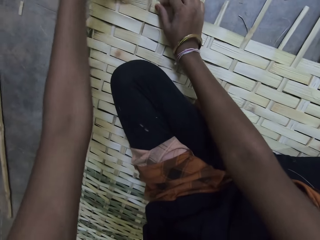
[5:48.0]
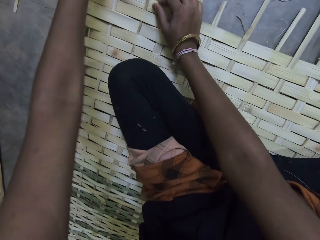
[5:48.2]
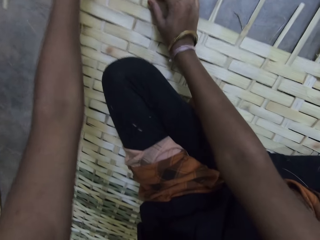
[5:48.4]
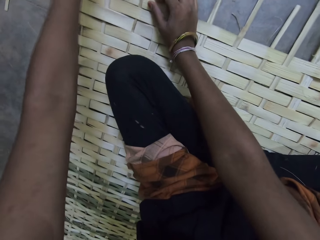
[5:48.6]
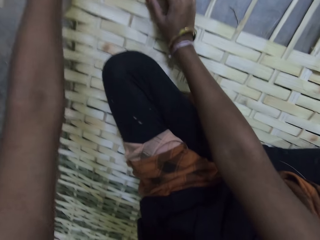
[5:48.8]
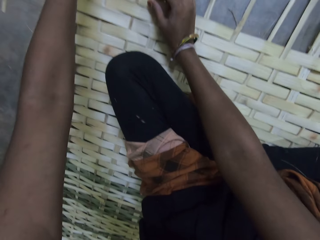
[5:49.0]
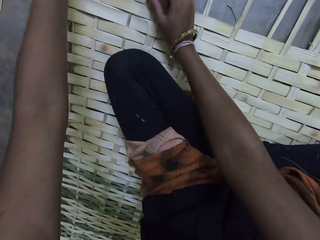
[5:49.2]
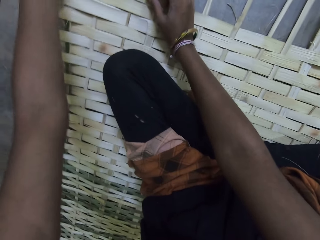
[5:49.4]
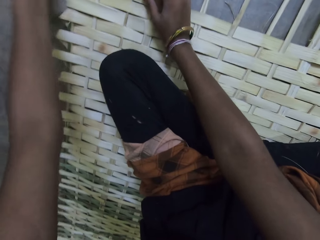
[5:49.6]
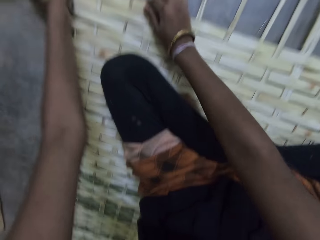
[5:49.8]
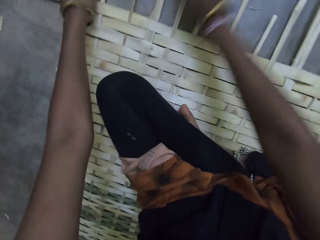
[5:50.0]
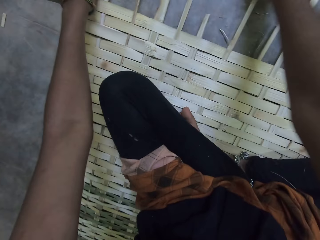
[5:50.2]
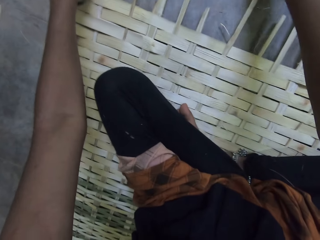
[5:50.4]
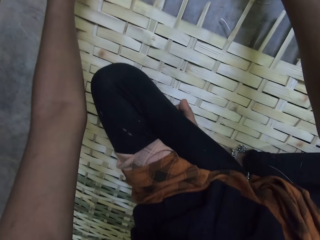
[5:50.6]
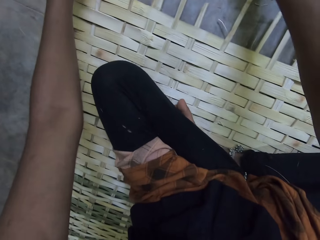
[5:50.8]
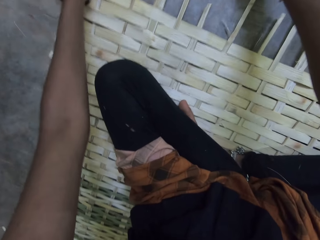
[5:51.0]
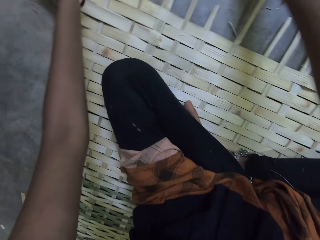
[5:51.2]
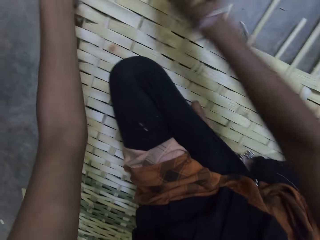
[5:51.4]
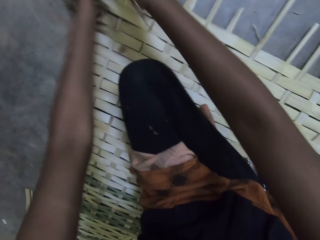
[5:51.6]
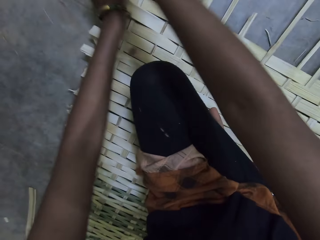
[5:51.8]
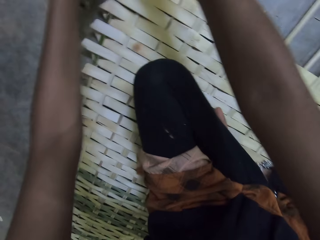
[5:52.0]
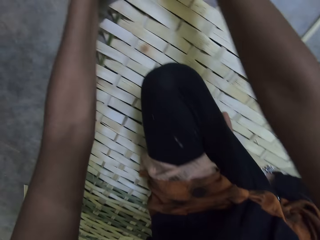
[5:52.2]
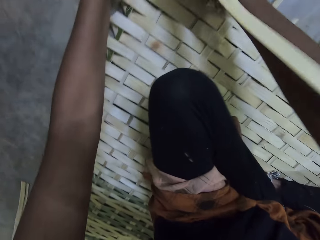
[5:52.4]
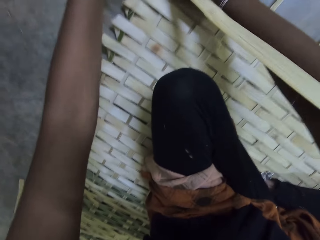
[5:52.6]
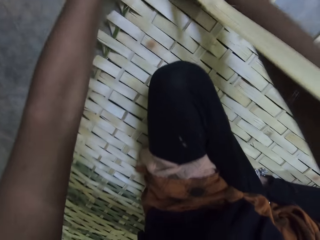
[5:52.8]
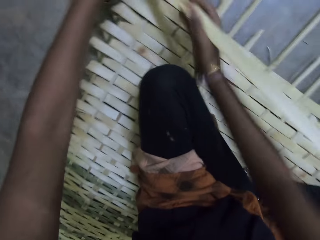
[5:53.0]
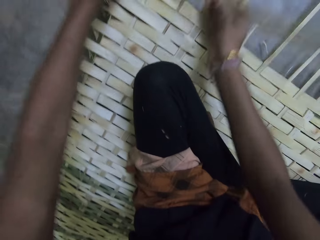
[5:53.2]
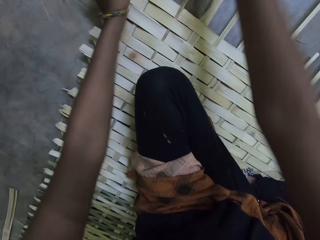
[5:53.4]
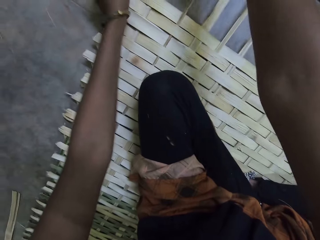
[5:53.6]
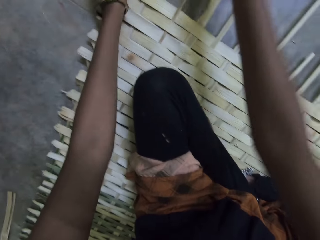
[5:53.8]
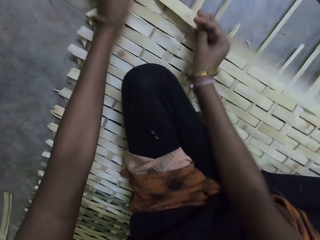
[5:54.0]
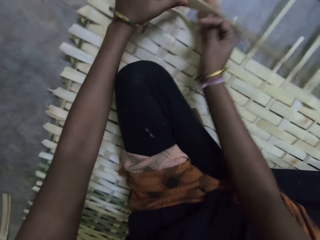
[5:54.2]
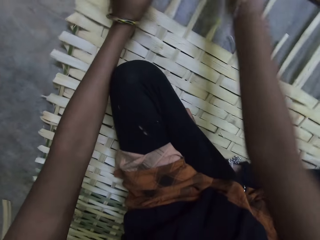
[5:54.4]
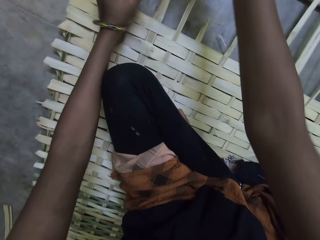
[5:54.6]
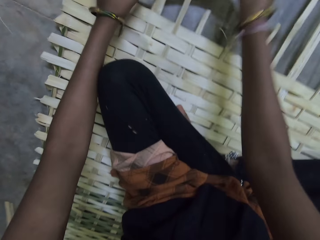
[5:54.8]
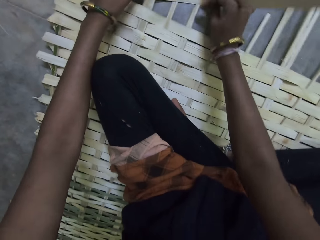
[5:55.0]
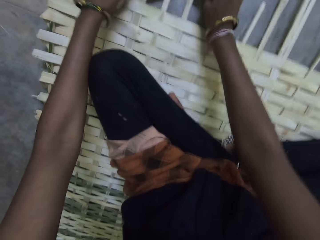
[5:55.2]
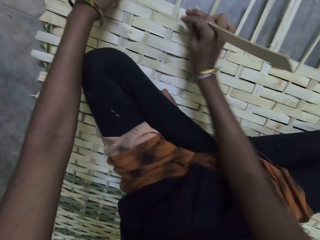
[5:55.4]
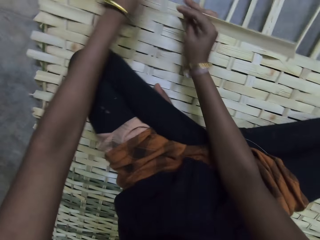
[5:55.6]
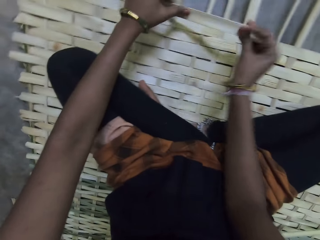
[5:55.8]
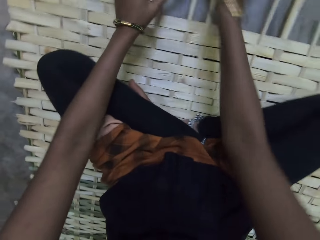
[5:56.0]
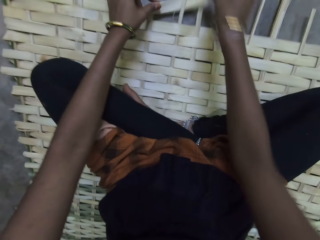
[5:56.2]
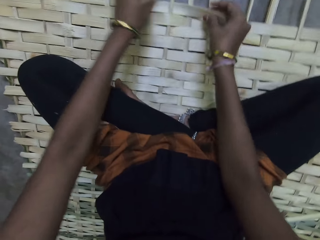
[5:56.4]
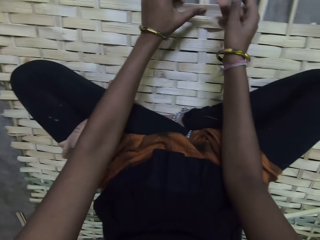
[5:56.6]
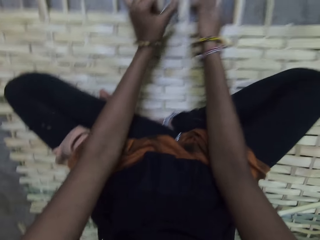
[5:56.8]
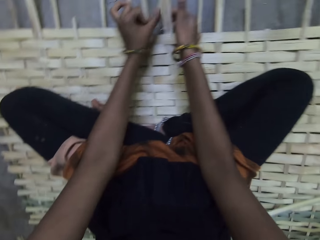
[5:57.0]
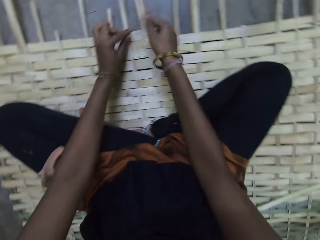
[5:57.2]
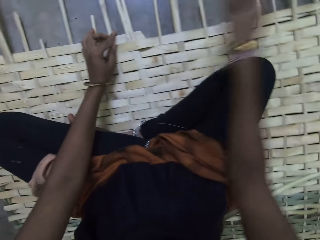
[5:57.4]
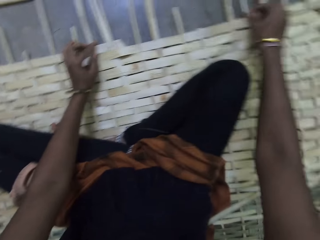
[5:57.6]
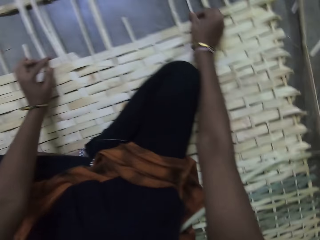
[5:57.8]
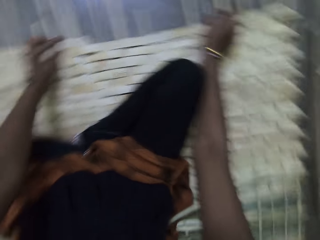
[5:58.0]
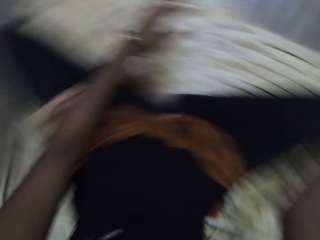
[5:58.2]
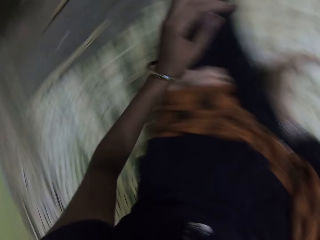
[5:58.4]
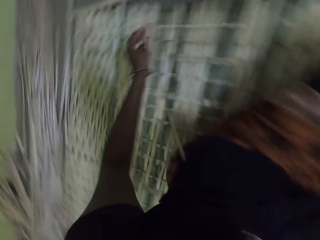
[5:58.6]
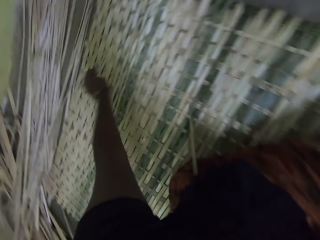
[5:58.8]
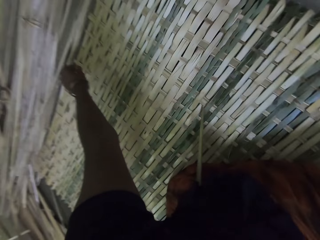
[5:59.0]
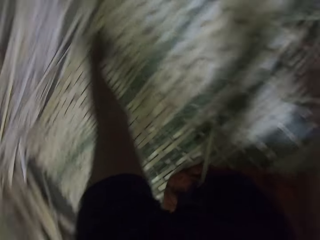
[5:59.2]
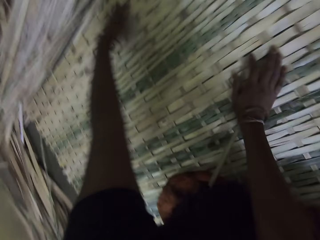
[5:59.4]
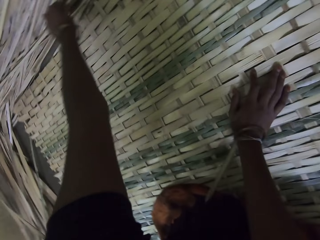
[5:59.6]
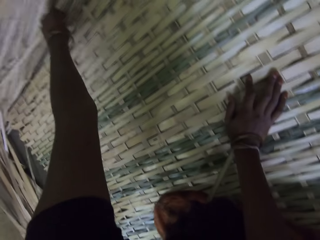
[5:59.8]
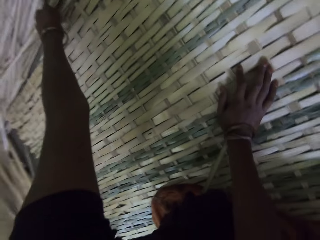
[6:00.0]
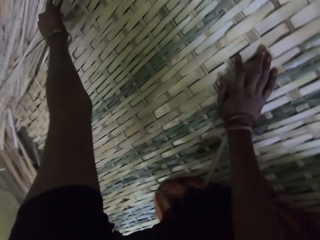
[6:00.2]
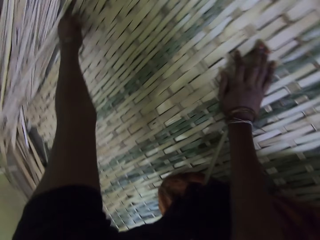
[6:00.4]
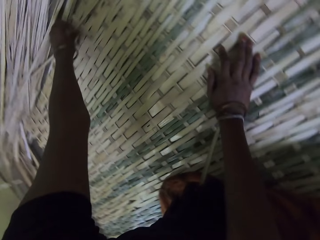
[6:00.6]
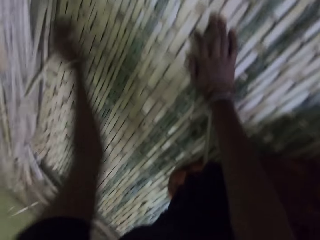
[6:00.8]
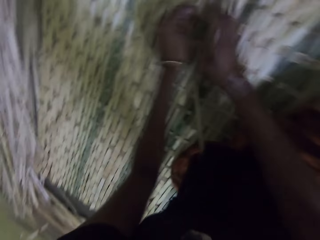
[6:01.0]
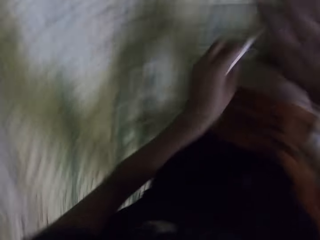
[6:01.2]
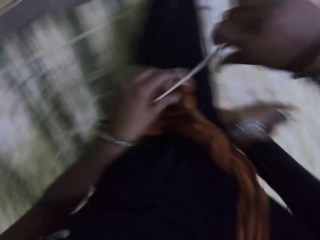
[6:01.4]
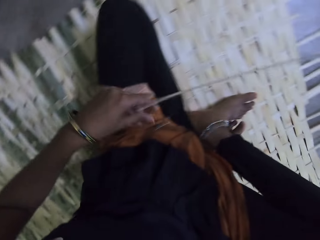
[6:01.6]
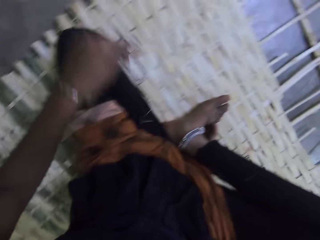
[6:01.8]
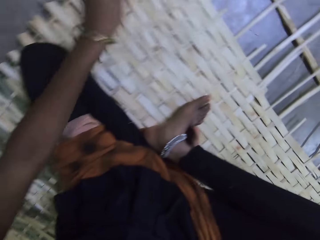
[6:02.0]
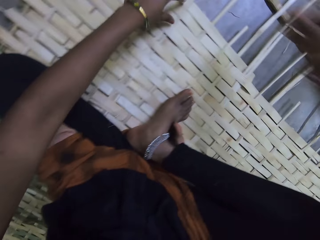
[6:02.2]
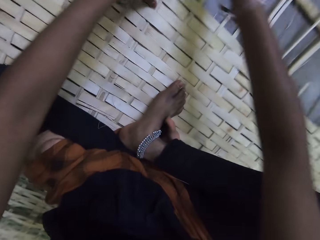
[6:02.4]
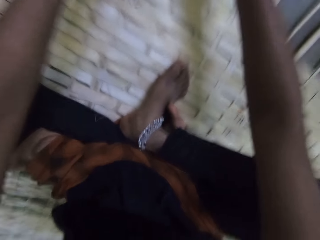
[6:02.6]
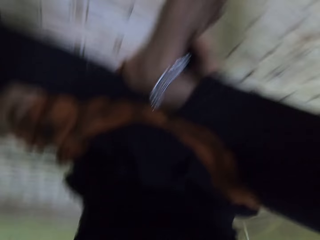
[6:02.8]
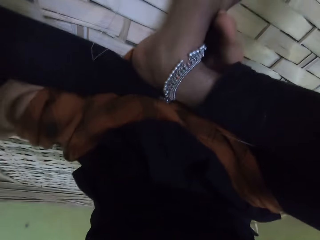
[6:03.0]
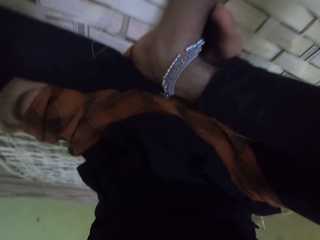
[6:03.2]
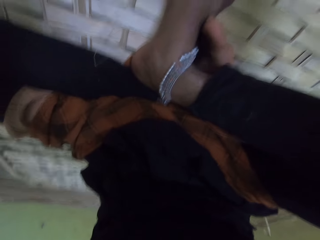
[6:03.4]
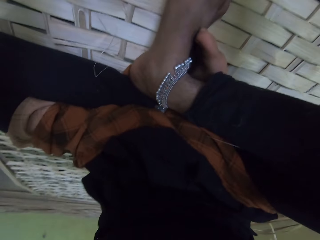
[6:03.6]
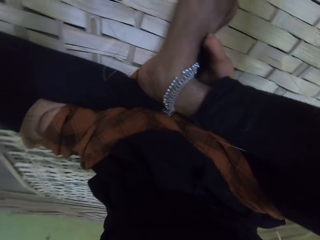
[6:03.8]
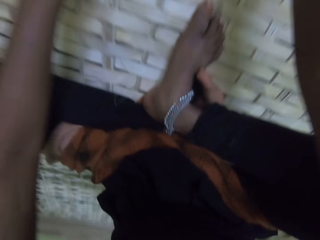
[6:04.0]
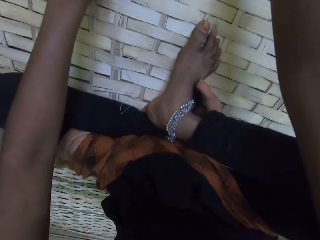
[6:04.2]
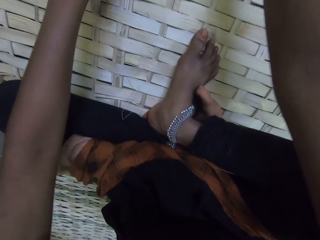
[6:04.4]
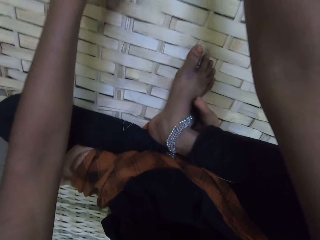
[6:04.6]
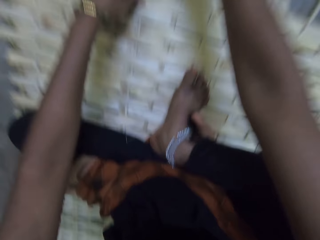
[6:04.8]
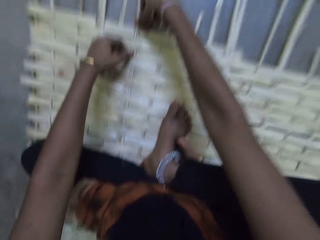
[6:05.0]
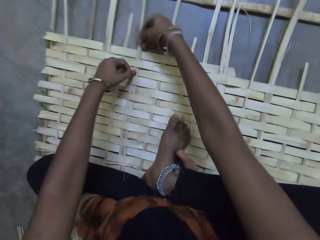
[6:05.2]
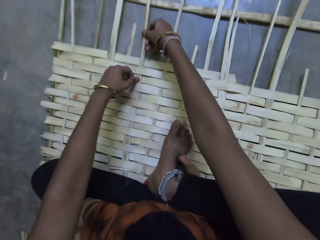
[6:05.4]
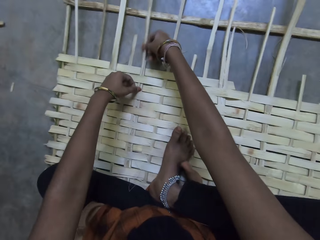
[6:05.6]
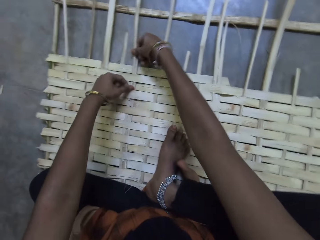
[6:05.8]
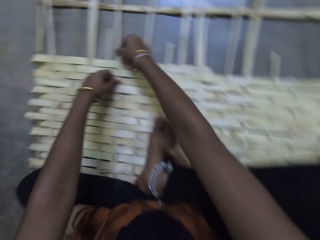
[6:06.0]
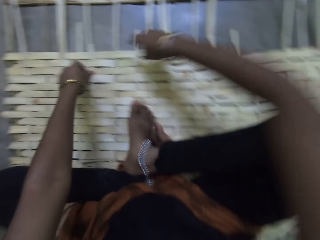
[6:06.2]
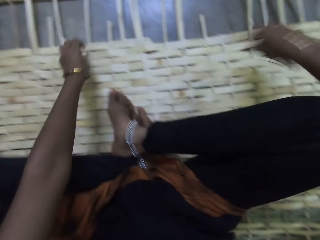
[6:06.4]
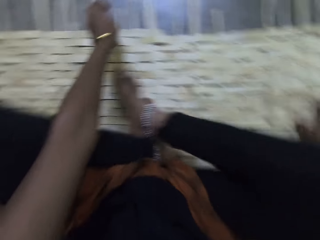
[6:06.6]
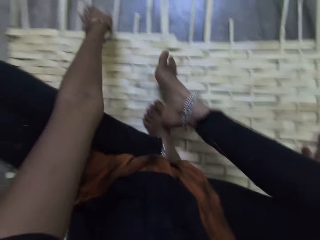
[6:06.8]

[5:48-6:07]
The camera wearer touches the mat. They move a hand towards the reeds. They pick a stick or reed on the floor. They rest a hand on the mat. They hold the reed with the other hand. They remove a hand from the reed. They hold the mat. They insert the stick in the weaved wooden splint. They adjust the reeds.

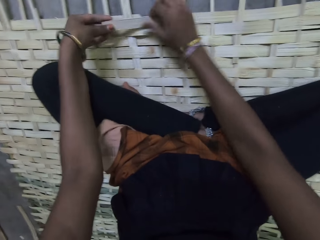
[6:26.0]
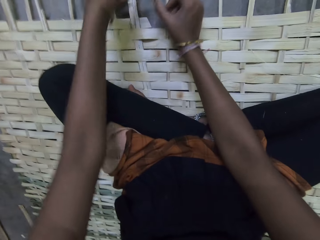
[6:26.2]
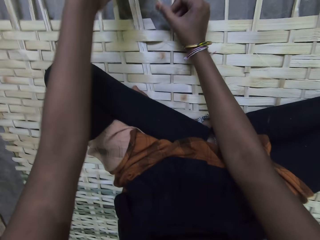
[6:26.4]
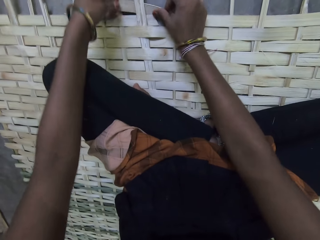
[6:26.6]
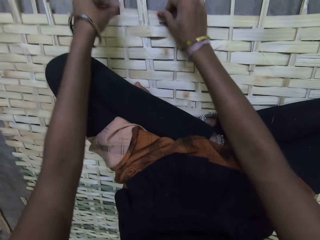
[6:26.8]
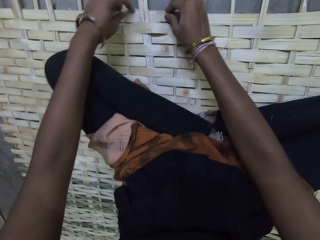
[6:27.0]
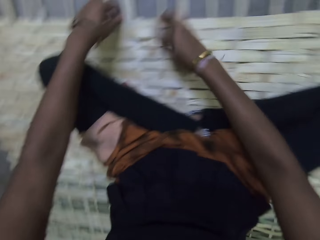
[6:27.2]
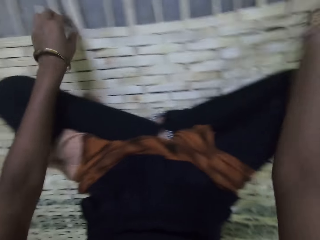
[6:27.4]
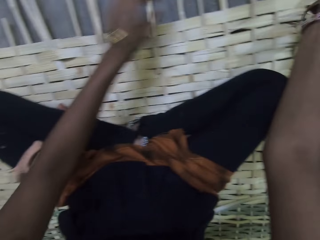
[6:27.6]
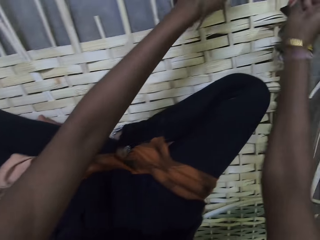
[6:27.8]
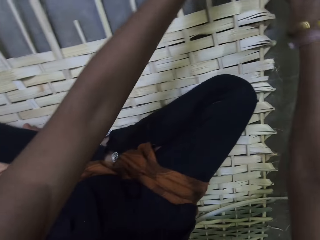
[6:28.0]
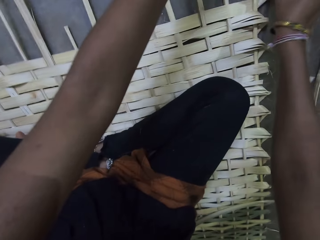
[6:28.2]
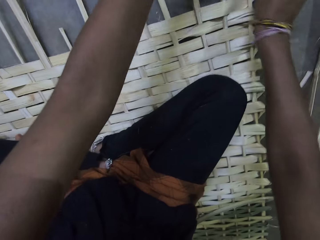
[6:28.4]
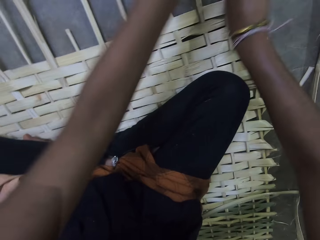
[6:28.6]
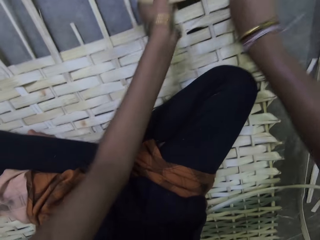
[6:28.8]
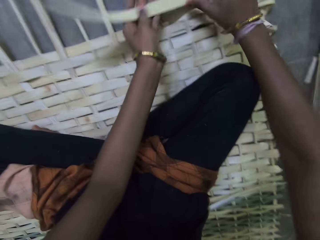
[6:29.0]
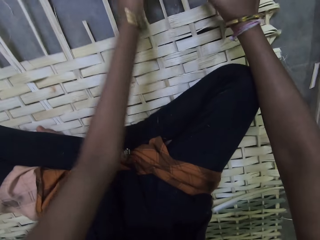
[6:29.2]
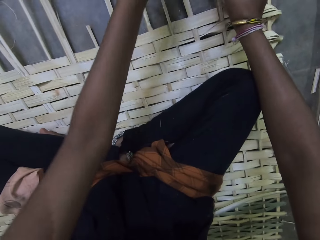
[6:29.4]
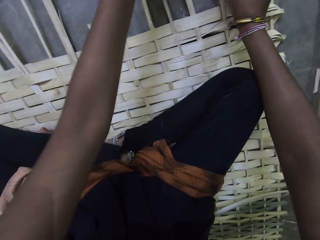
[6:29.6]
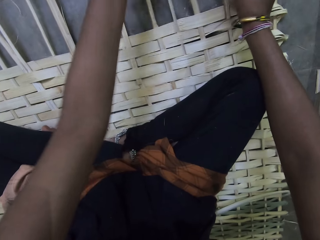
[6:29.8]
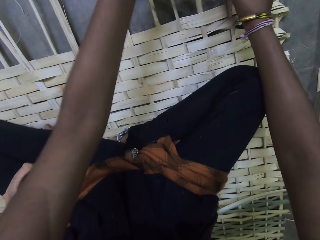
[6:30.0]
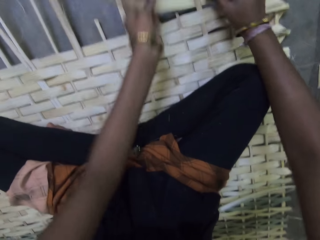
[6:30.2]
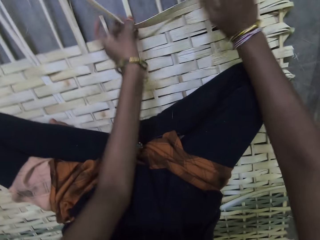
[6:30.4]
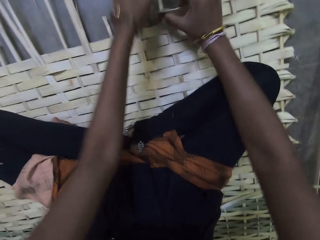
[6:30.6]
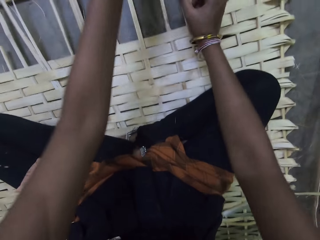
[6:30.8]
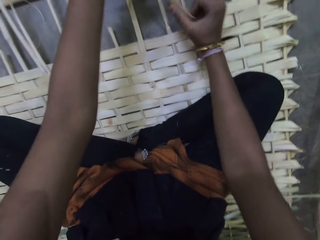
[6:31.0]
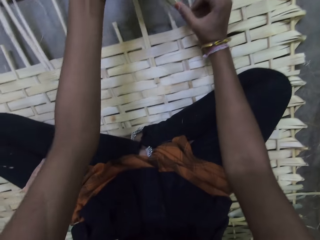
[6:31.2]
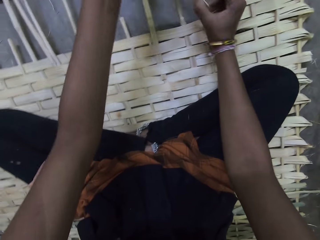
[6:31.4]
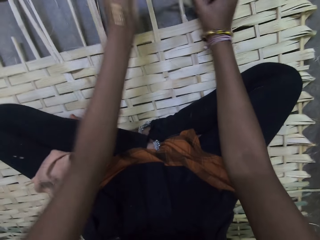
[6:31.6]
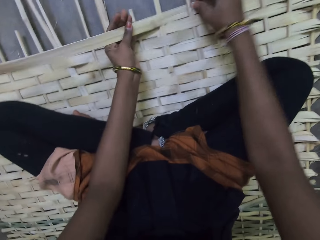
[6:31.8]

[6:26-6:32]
The camera wearer weaves the mat.
